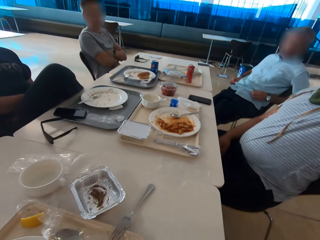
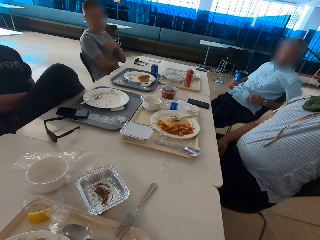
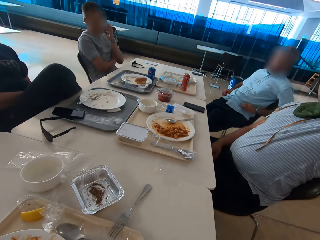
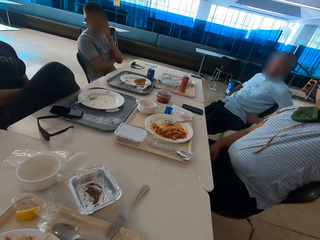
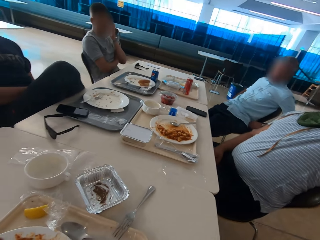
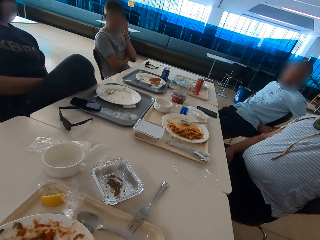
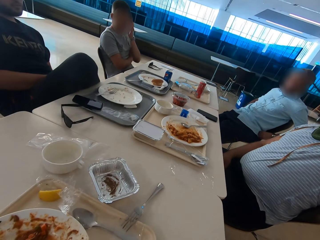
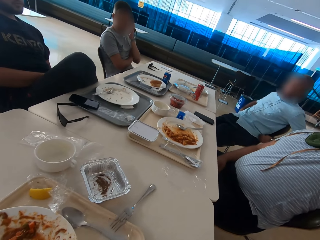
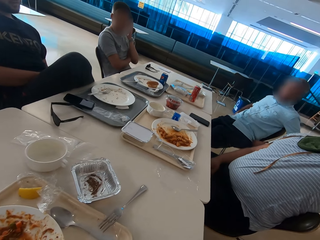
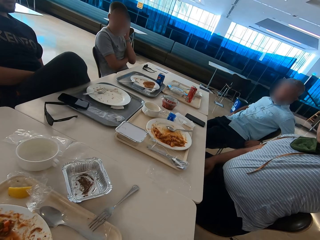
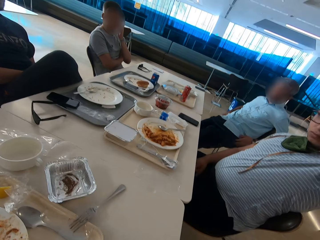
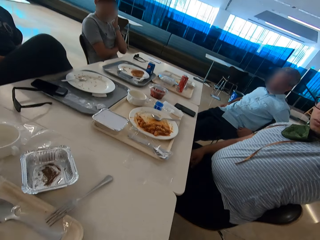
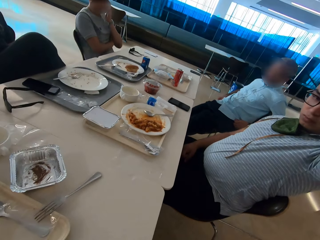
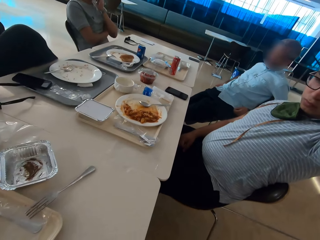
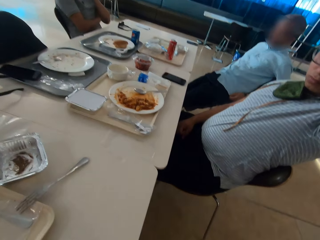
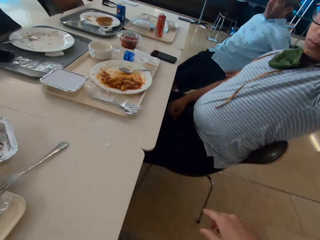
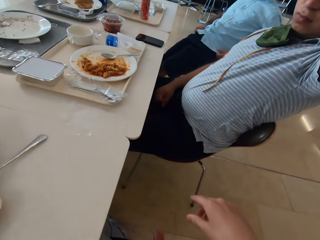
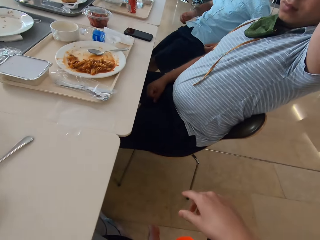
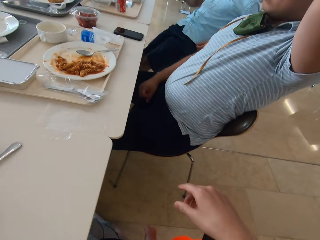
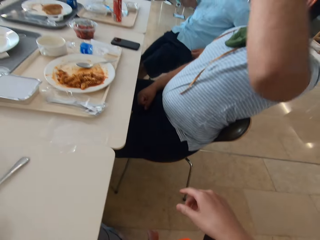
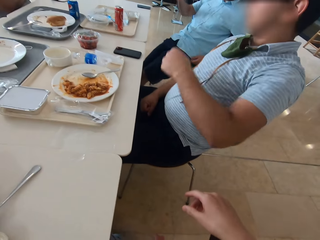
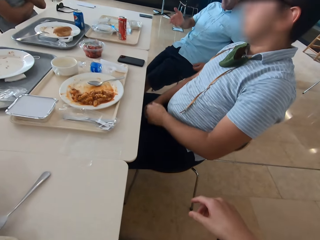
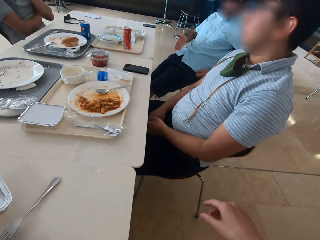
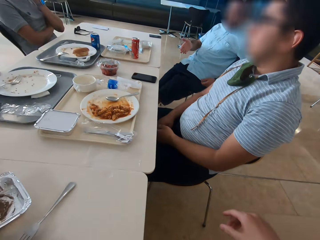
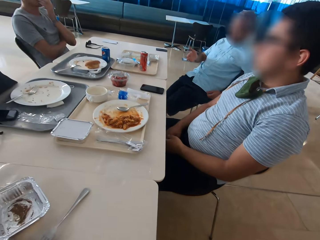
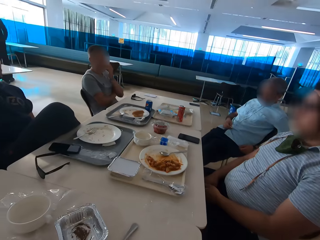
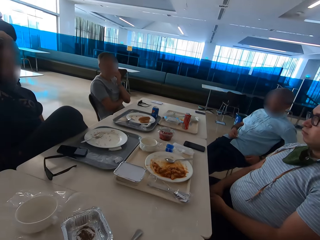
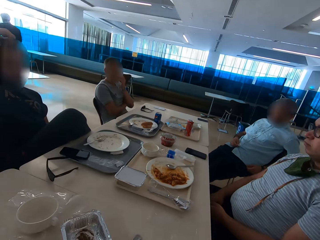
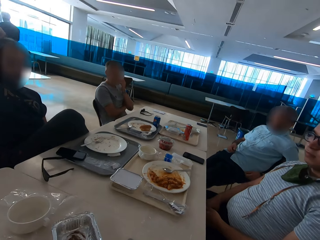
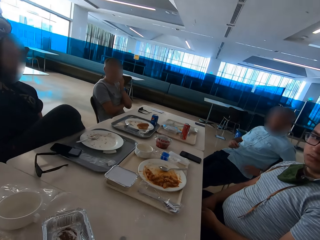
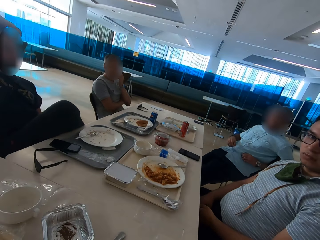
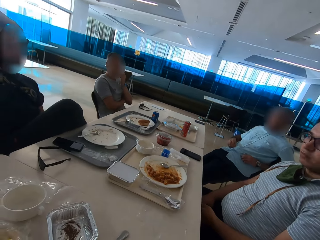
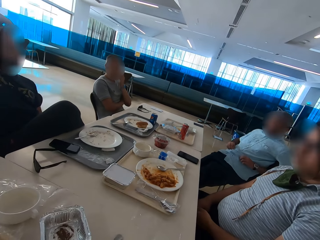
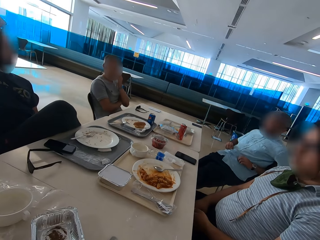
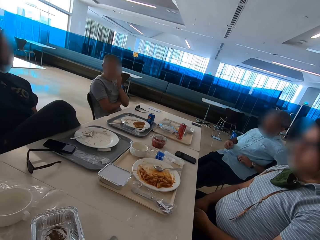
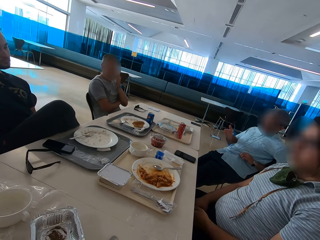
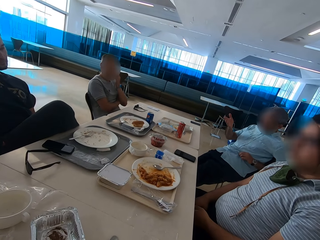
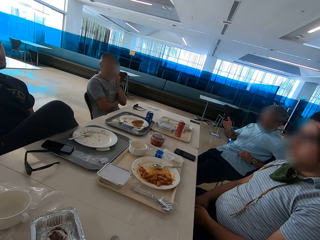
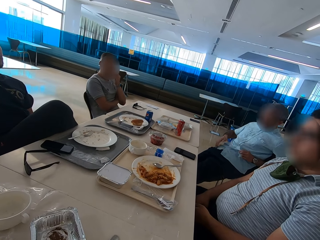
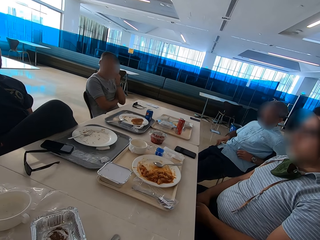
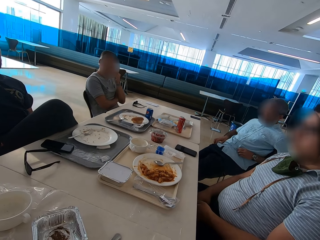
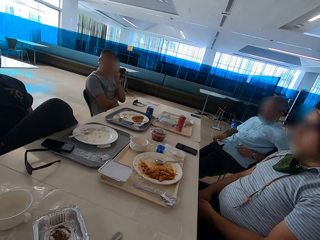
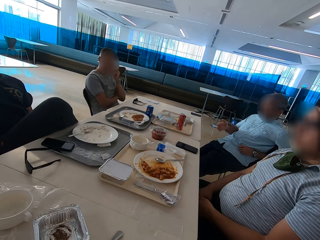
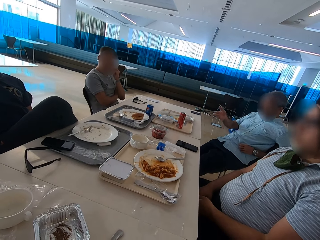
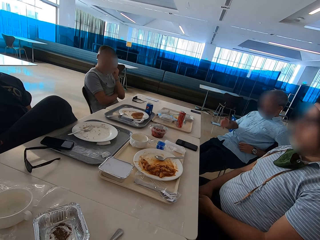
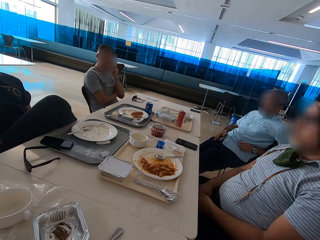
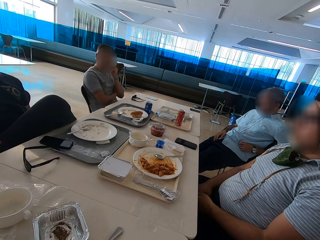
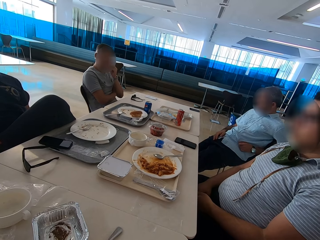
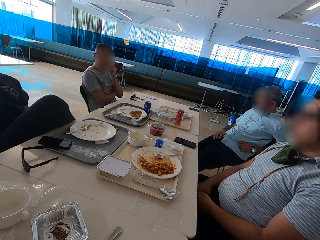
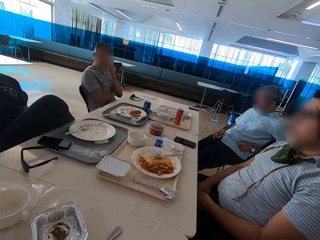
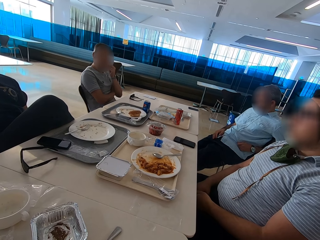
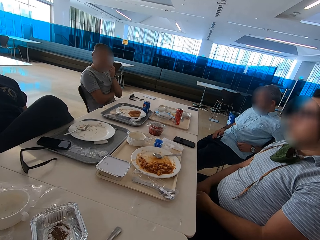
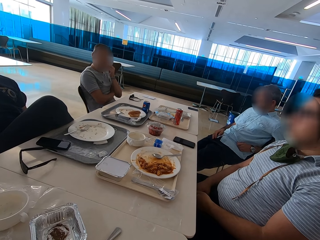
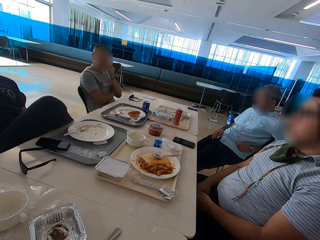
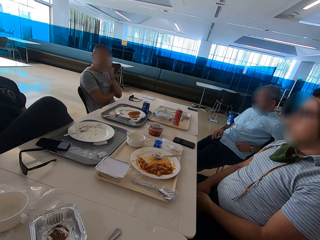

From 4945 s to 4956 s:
A man gestures with the right hand. Another man lowers the left hand. The first man gestures with the right hand.

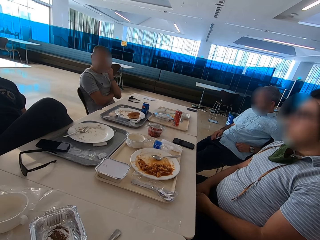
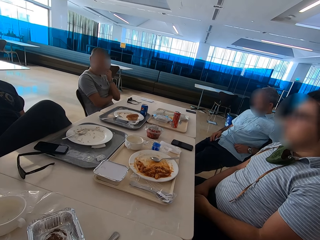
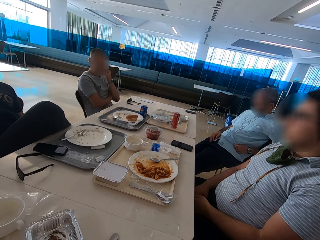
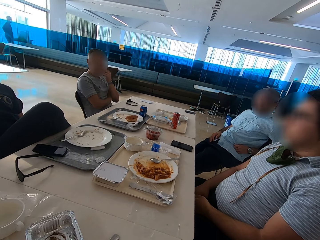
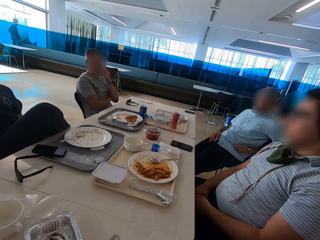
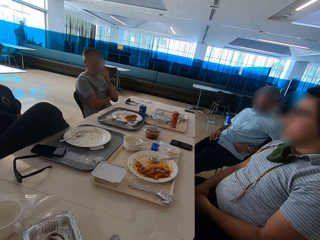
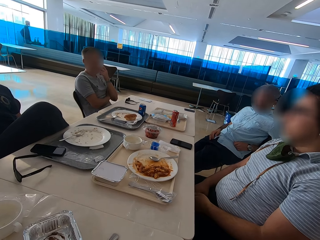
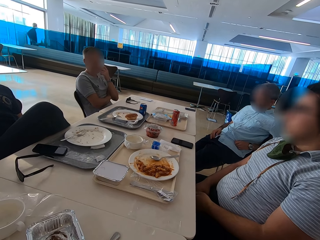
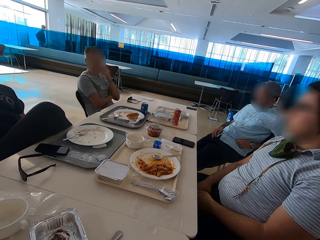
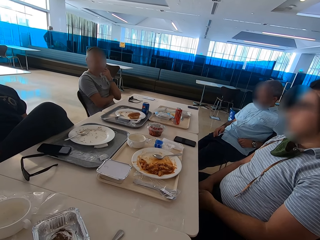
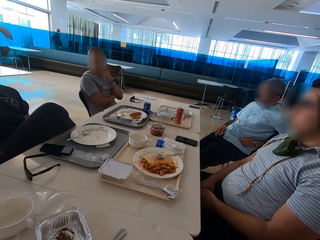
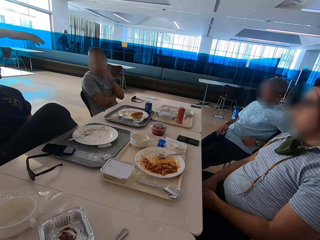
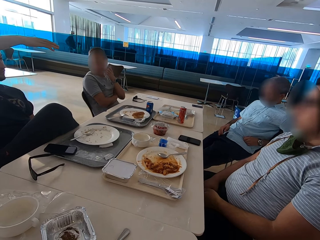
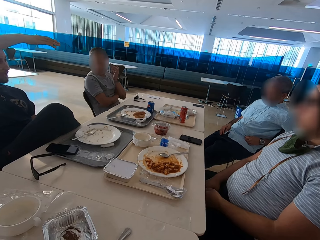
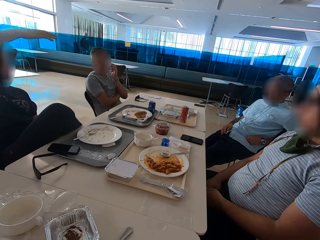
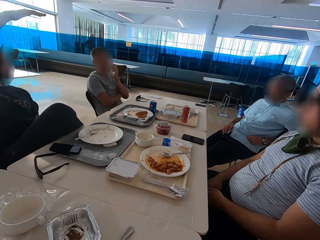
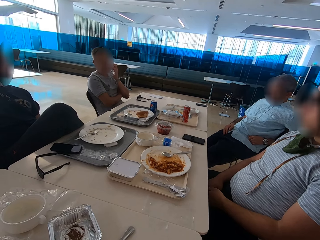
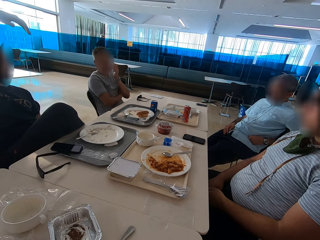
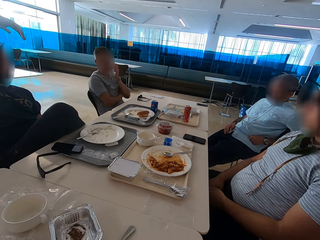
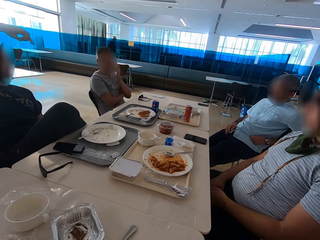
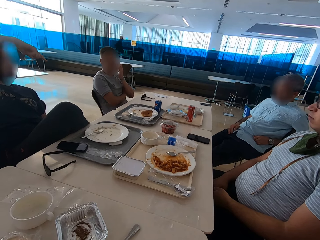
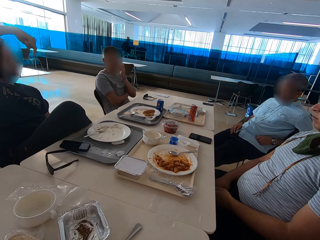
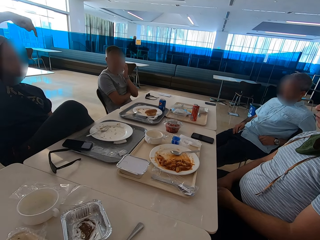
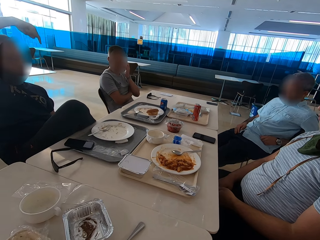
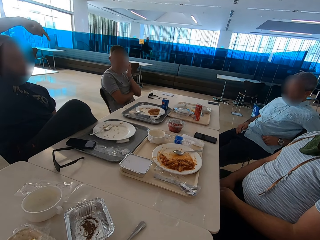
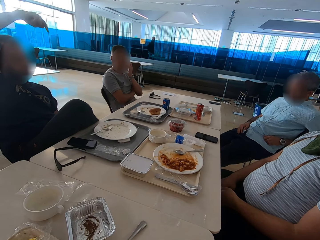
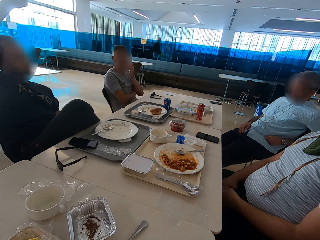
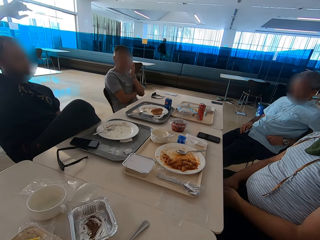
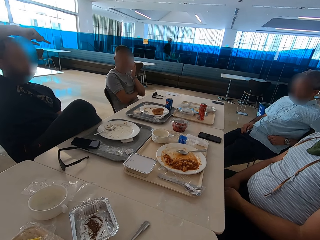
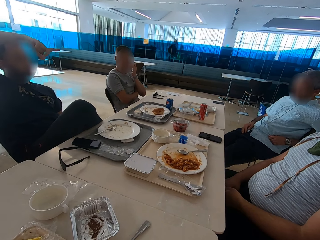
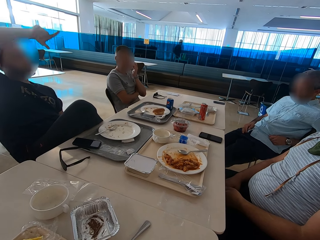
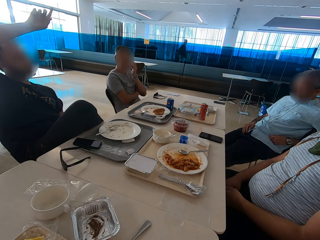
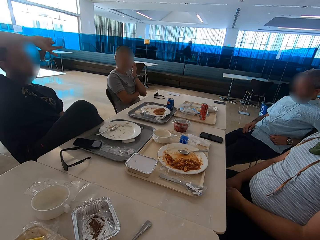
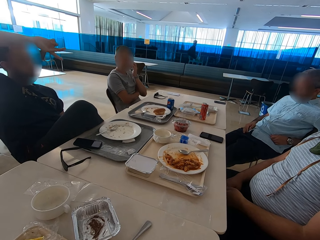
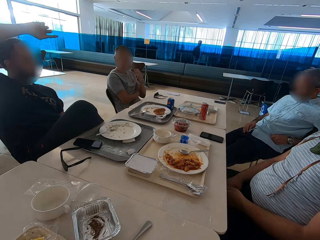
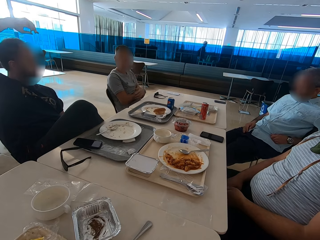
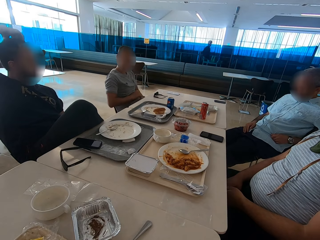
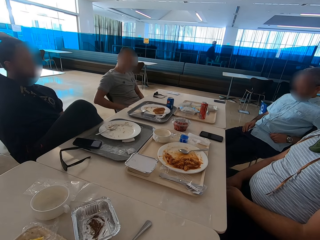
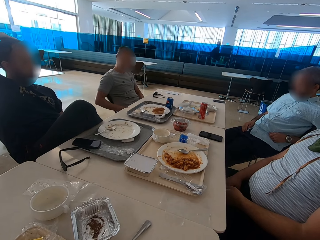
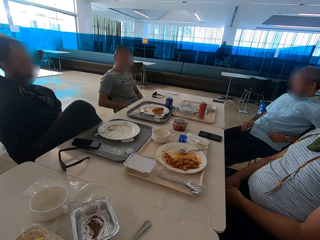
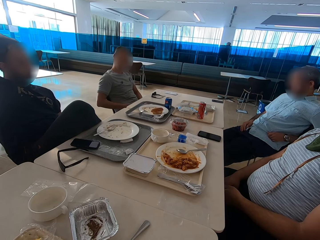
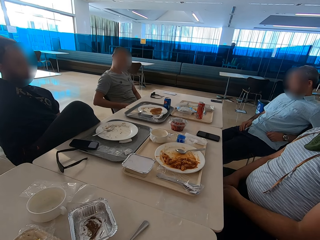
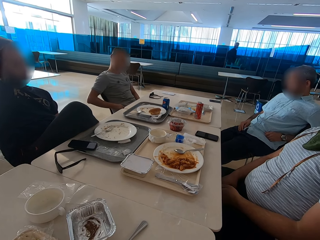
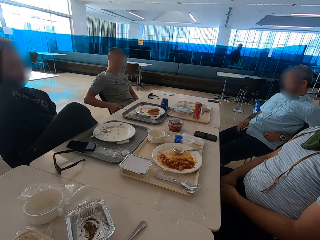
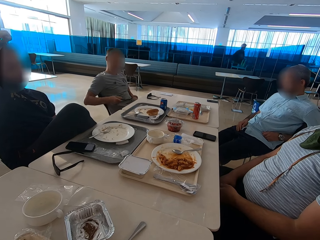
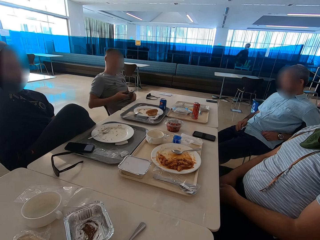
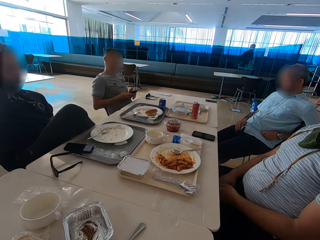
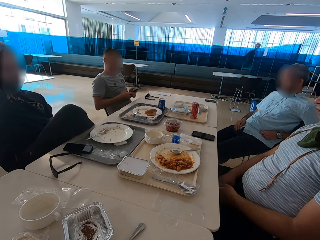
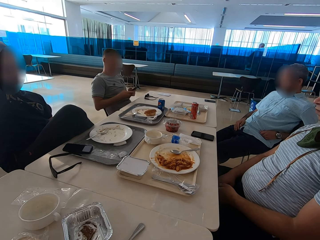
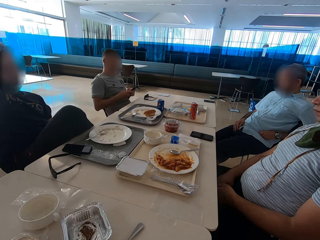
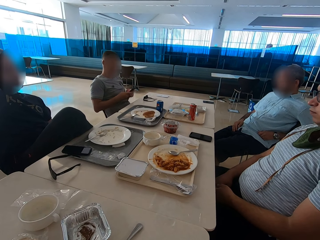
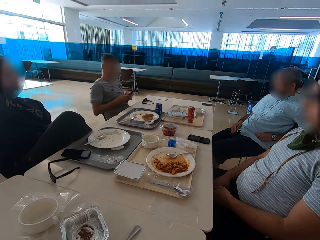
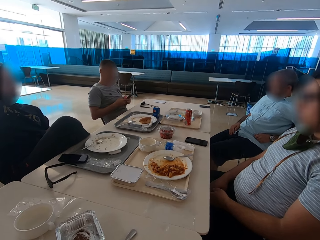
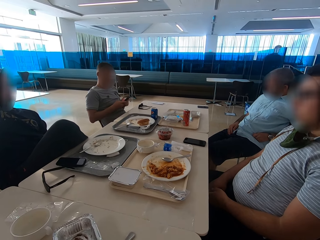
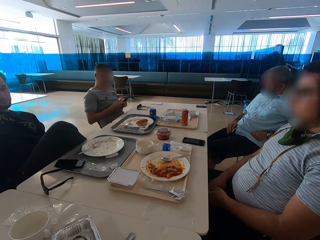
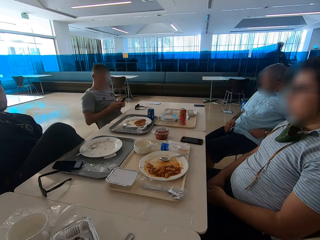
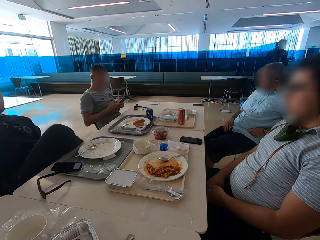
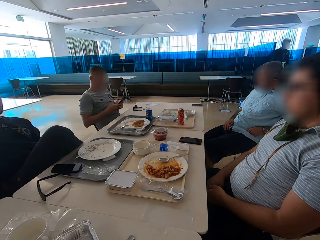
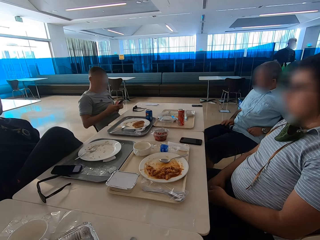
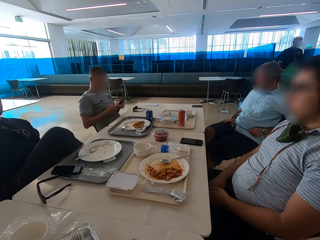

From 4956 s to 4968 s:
A man gestures his right hand and talks. Another man removes the phone from the pocket, operates the phone and swipes on the phone's screen.
